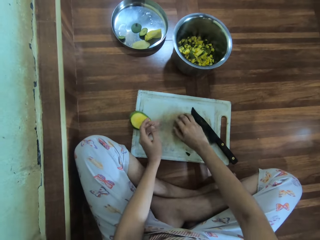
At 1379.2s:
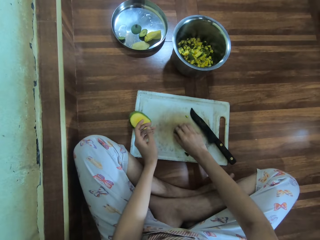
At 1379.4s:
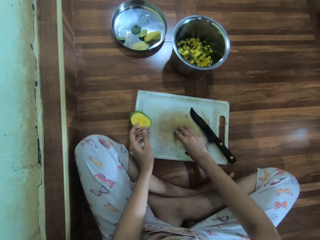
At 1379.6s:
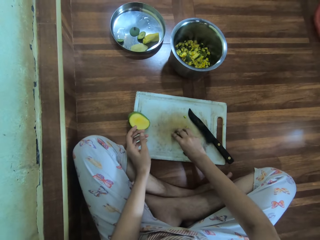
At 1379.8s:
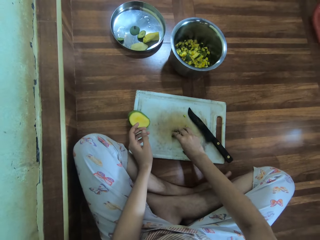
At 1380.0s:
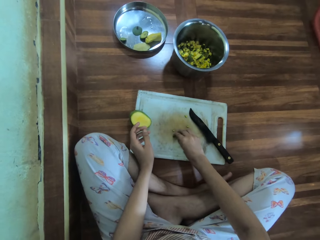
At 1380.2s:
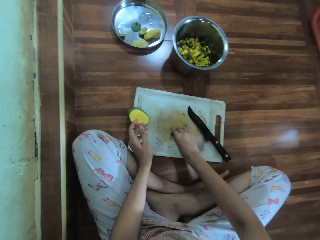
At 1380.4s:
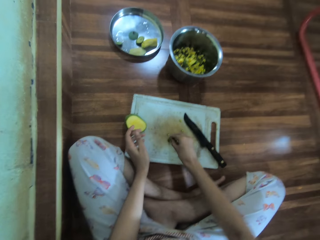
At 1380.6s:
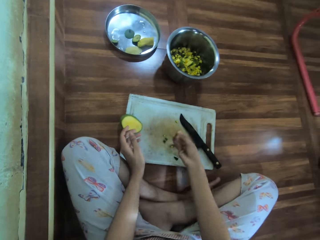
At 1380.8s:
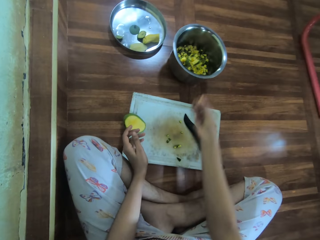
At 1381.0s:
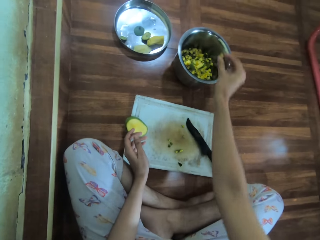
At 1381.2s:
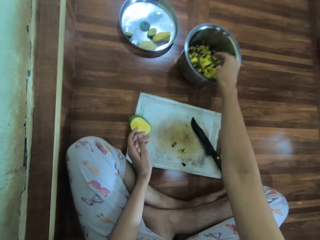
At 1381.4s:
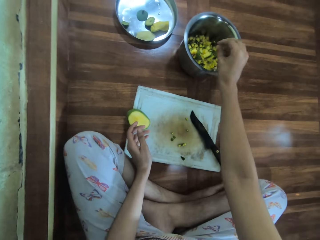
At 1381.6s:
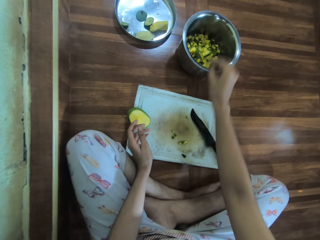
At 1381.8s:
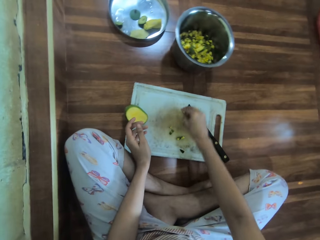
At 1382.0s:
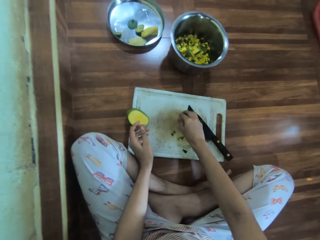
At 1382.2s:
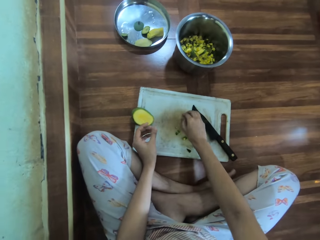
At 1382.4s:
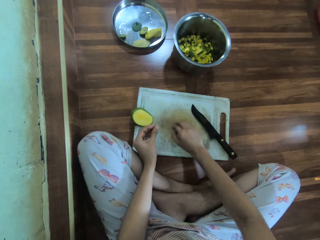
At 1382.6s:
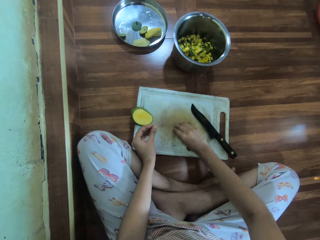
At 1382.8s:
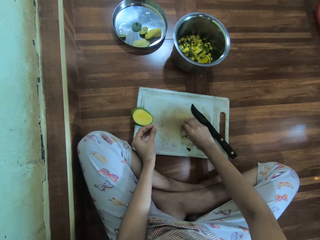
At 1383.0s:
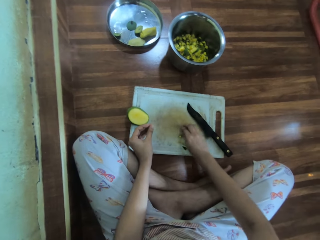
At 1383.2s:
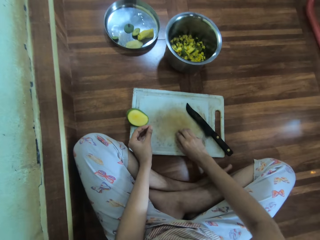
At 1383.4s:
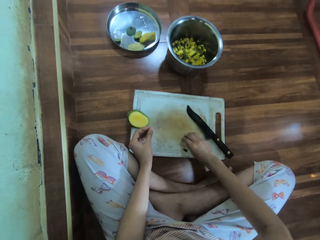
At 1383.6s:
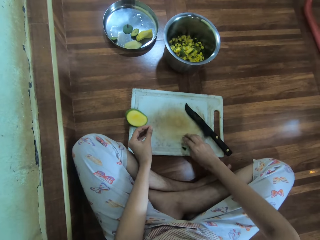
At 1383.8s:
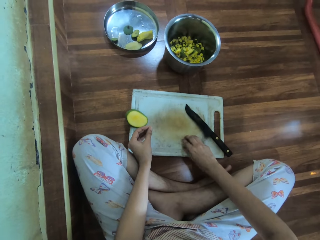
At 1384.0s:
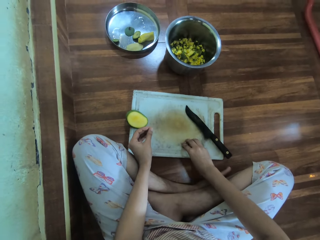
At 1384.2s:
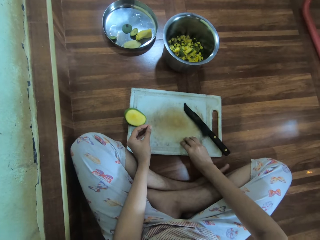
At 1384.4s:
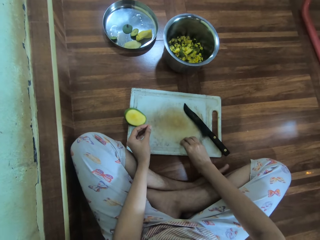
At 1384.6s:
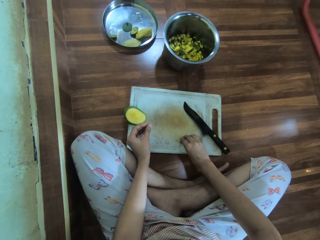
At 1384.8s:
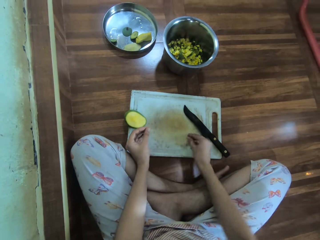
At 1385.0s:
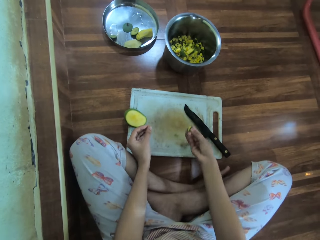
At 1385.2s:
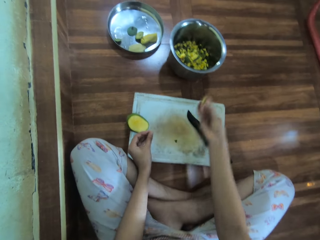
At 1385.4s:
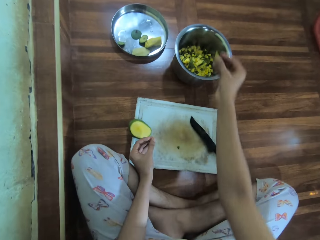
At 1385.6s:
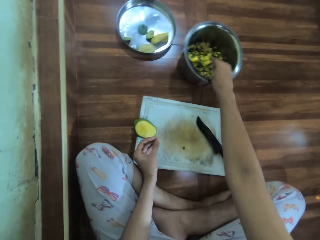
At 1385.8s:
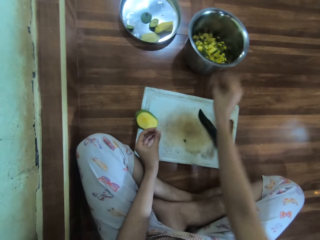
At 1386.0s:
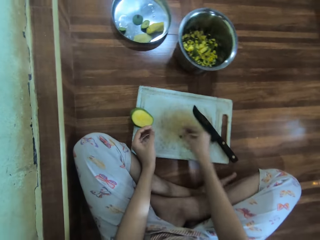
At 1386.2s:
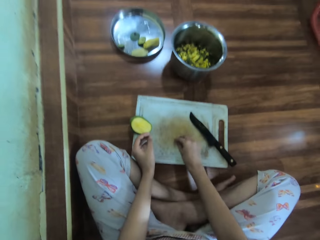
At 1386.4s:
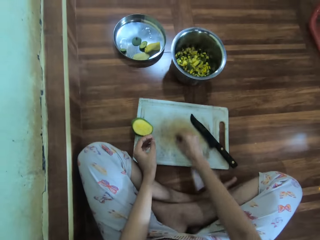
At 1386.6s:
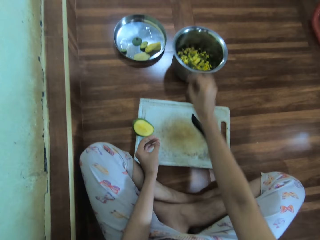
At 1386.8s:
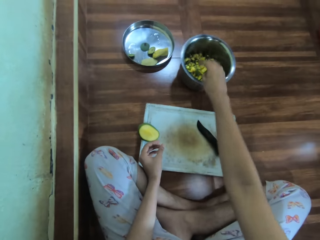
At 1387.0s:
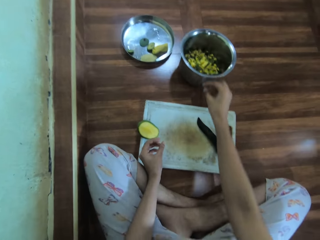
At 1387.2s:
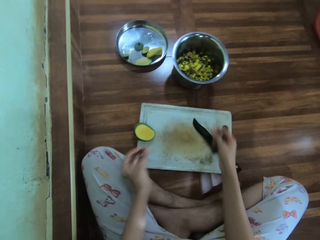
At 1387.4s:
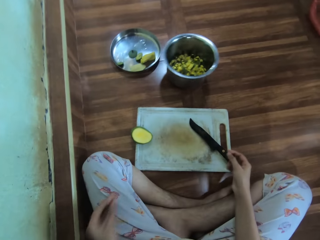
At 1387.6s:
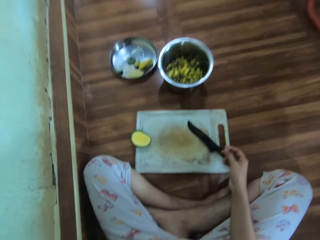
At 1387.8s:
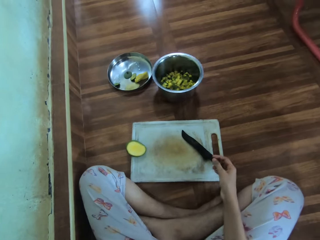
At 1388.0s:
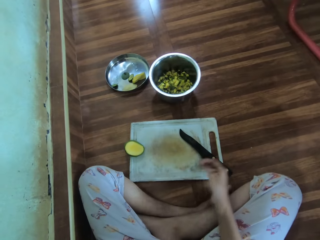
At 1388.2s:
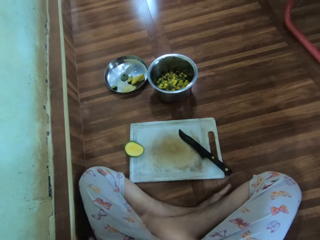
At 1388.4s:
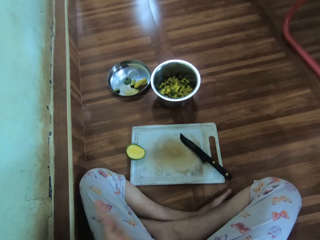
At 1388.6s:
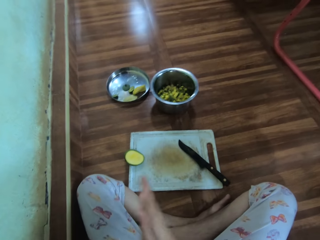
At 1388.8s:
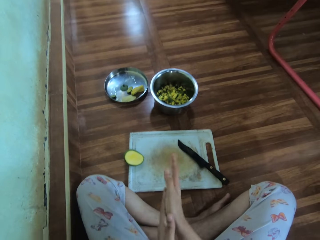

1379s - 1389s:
The camera wearer puts the chopped mangoes in the cooking pot. He picks the chopped mangoes with his right hand. He puts the chopped mangoes in the cooking pot.

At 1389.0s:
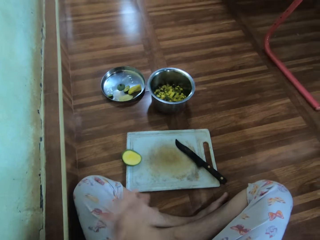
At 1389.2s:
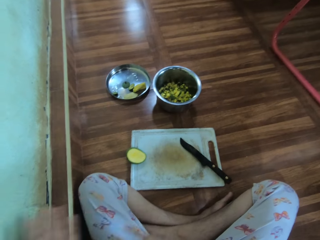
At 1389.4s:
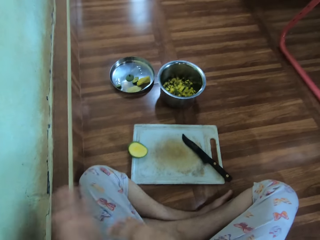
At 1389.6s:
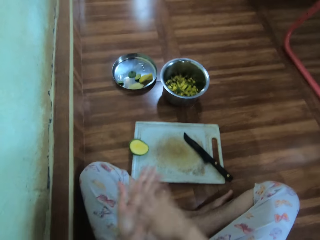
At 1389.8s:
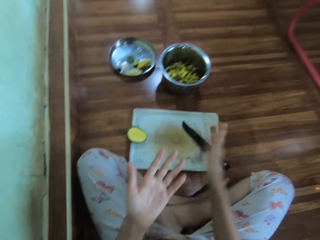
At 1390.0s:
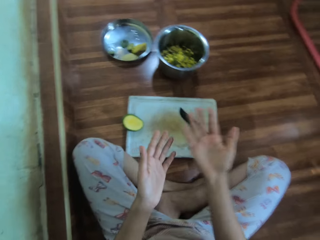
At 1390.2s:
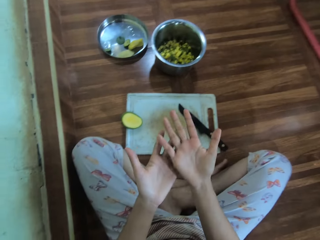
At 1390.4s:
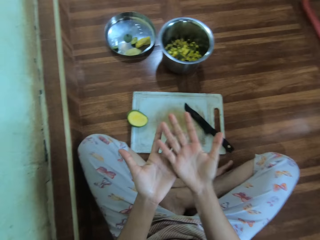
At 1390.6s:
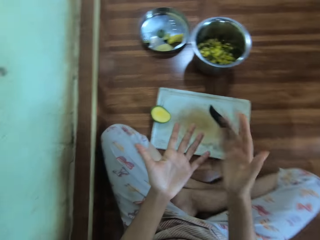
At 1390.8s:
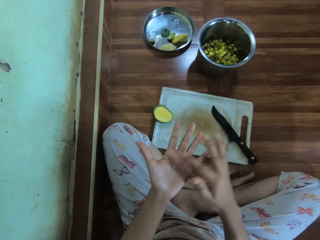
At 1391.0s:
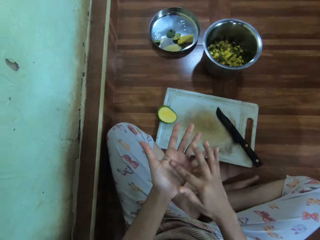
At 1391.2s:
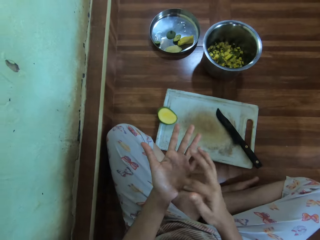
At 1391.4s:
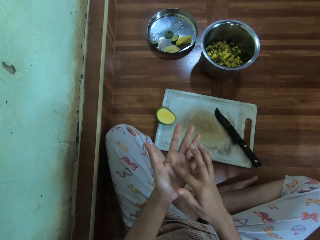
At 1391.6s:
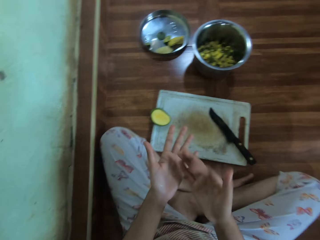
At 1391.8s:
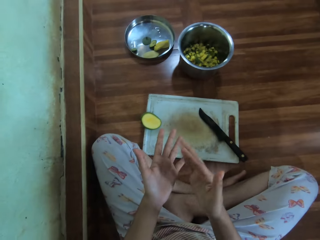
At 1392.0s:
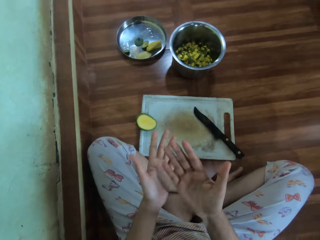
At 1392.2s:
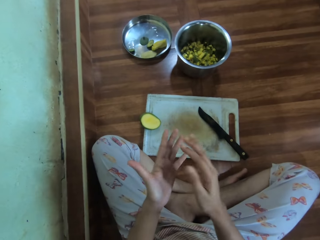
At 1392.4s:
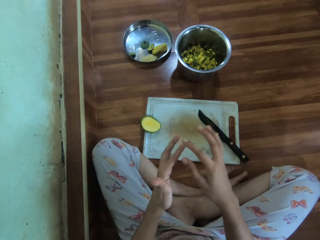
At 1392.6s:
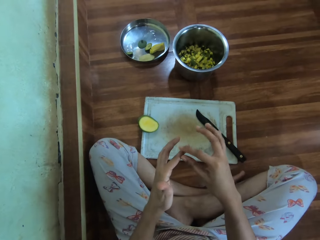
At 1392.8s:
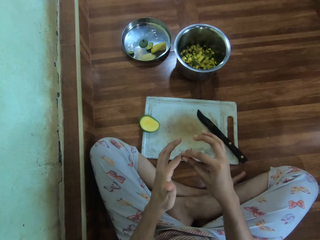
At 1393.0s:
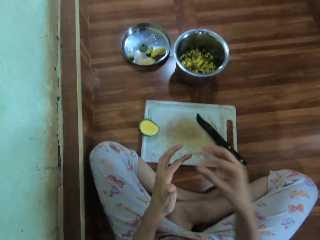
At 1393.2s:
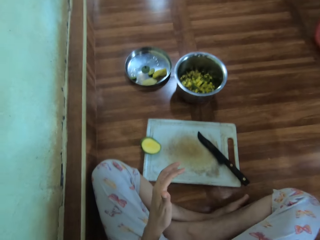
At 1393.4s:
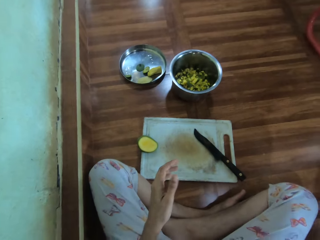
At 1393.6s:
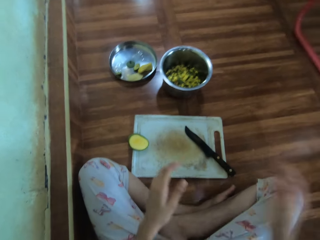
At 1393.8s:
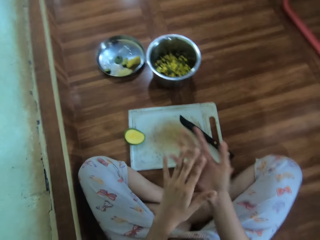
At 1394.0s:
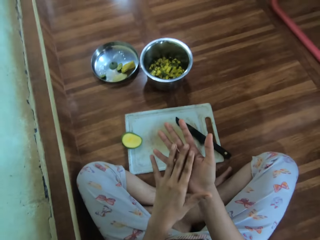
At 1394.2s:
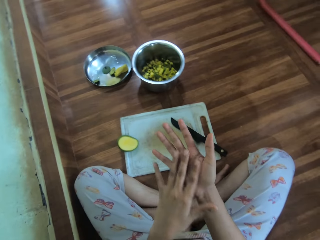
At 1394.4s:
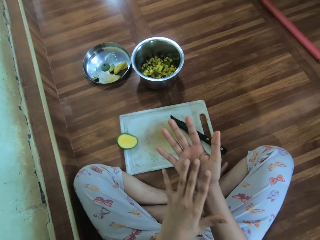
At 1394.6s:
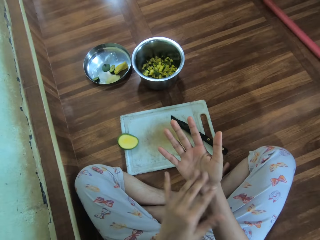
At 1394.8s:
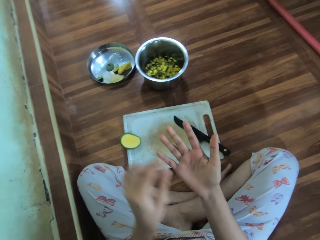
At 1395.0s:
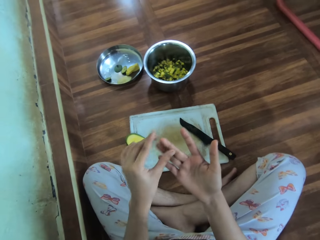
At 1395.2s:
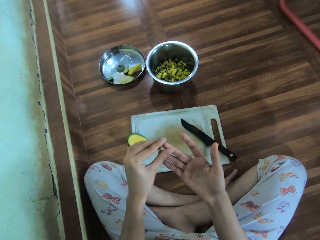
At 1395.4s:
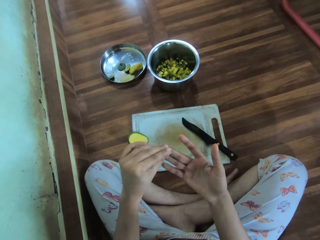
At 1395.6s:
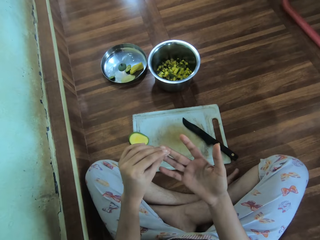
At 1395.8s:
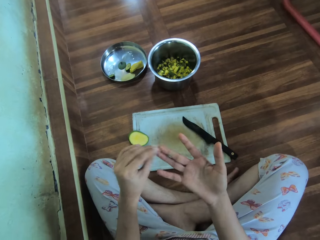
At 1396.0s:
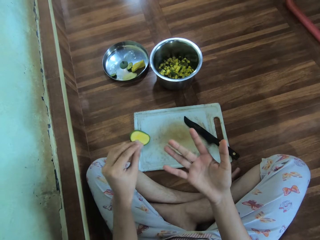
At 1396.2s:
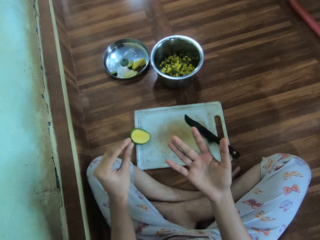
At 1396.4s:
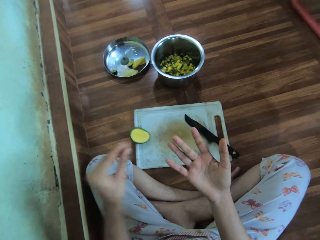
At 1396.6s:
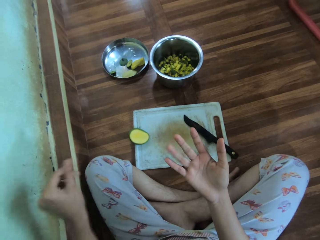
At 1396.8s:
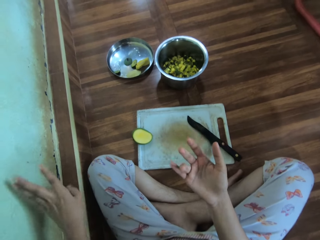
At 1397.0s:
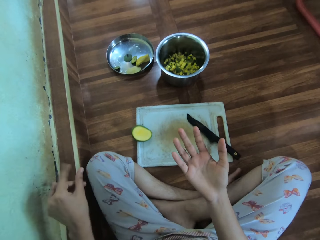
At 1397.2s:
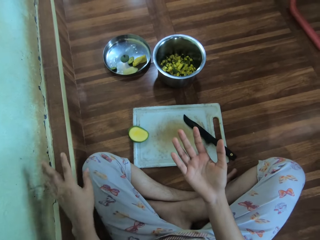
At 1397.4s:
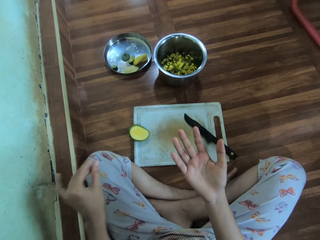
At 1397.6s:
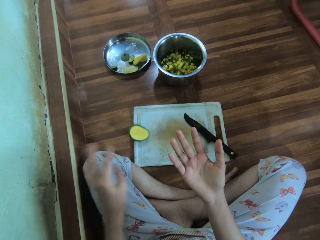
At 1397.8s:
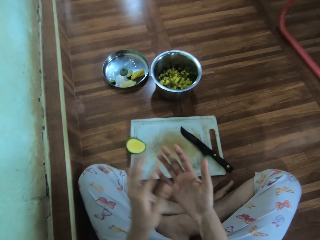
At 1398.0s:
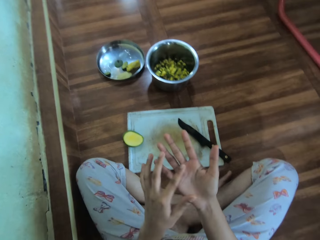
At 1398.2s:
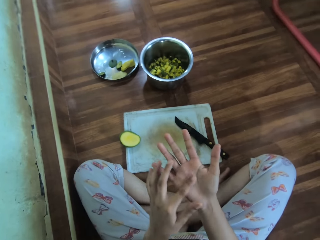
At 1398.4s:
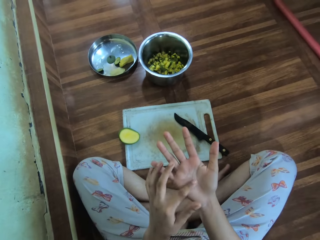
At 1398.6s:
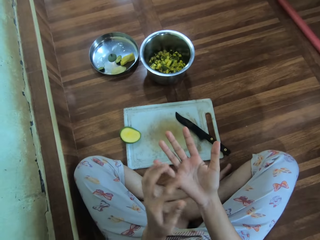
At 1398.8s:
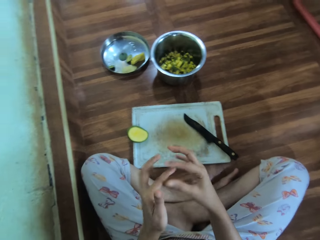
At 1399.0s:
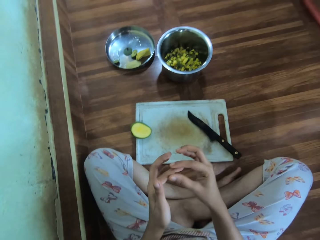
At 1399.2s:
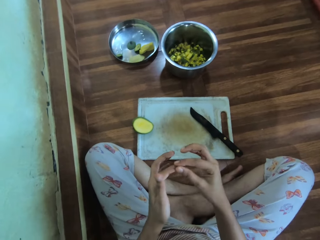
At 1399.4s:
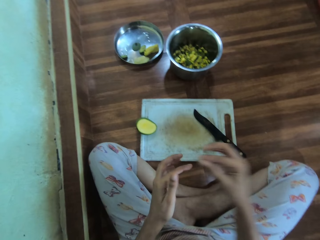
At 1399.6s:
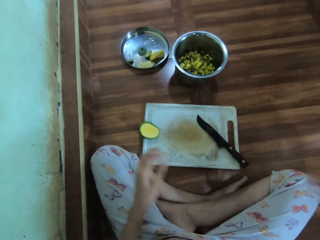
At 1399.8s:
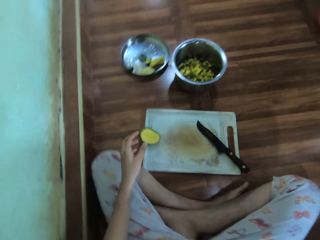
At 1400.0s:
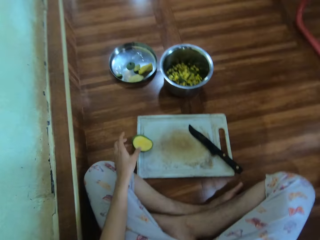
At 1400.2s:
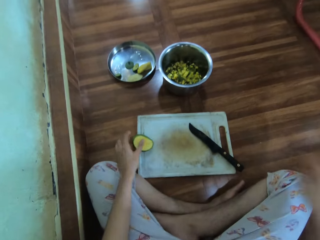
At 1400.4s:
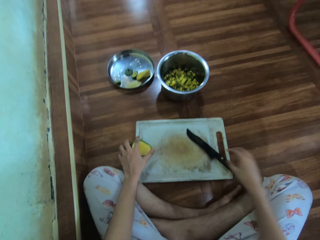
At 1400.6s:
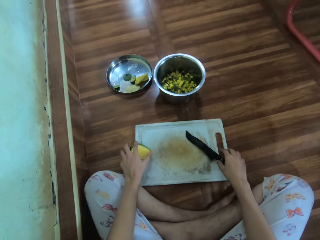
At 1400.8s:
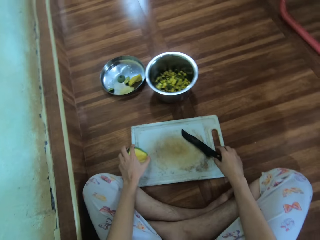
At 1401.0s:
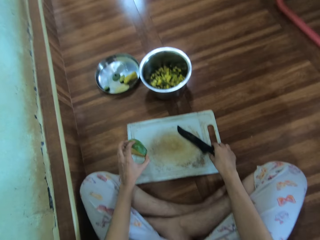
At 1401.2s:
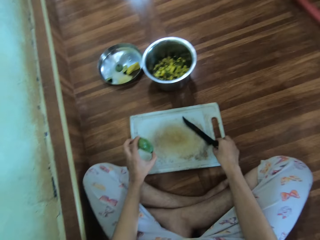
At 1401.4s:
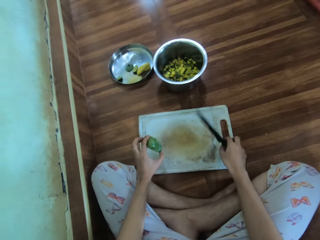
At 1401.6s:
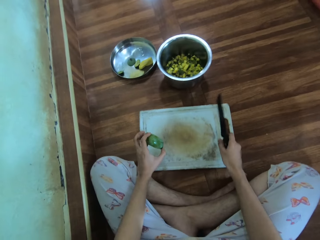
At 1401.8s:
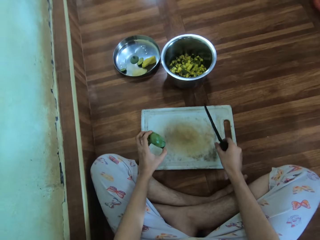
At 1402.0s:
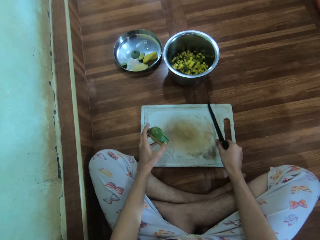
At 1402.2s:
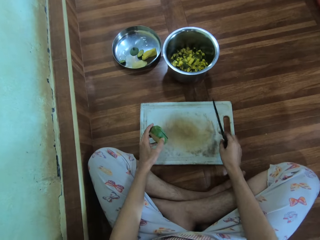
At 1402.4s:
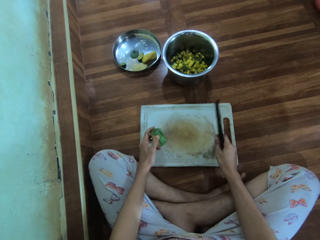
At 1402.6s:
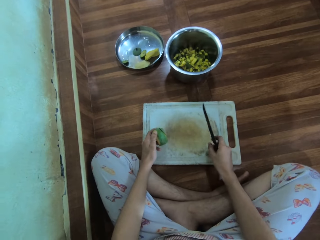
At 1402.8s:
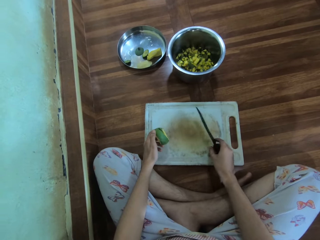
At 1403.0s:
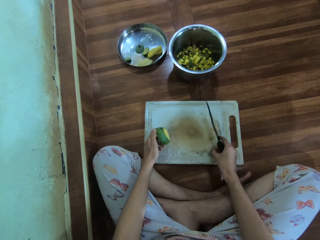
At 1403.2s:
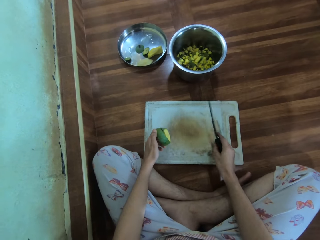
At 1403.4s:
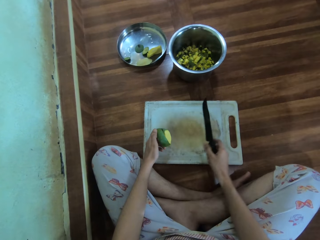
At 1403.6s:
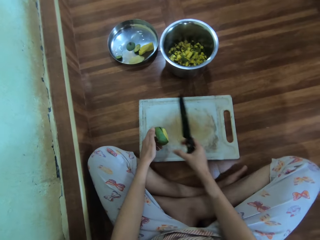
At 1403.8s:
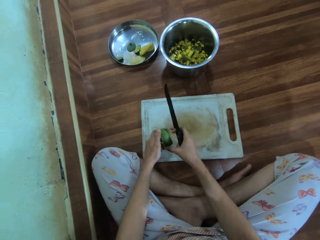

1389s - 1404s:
The camera wearer wipes hands. He rubs hands together. He looks at his hands. He touches his fingers. He picks up a mango with the left hand. He holds the knife with the right hand. He picks up the knife with the right hand.
